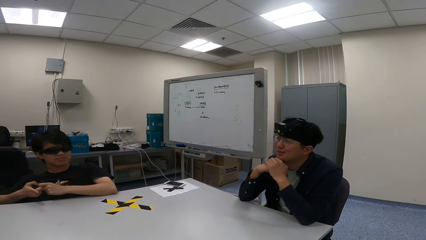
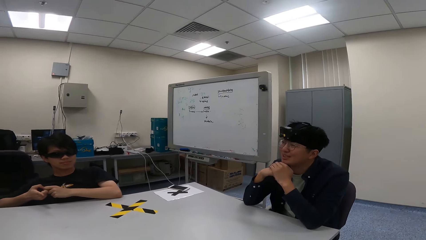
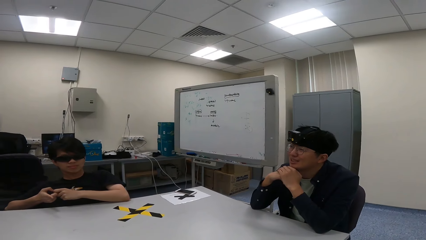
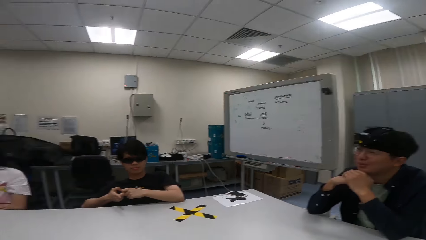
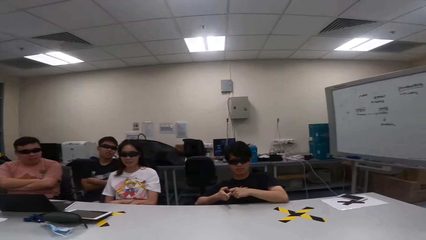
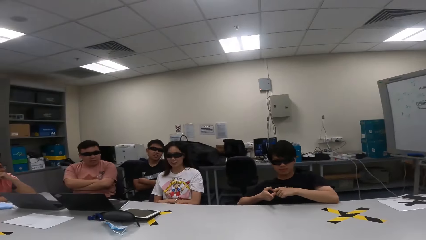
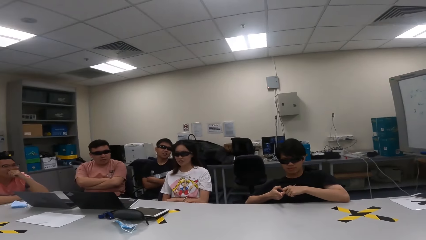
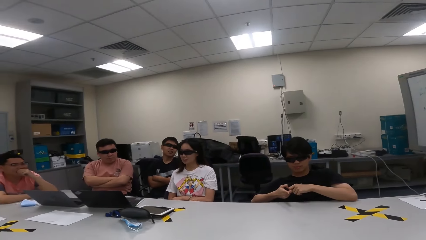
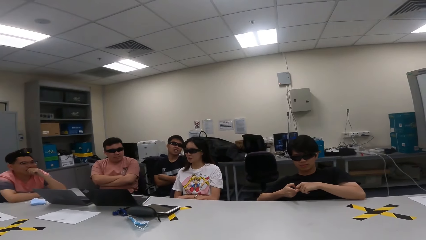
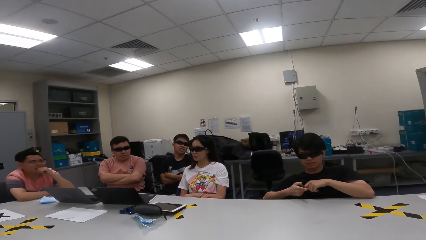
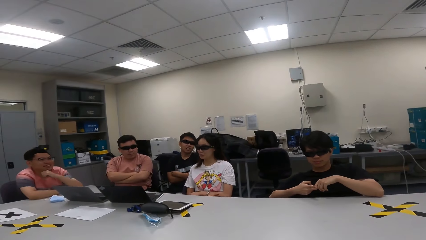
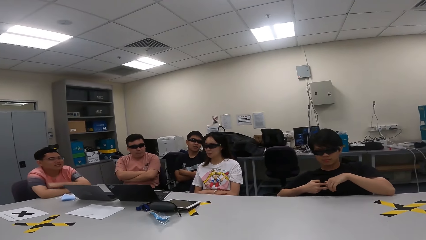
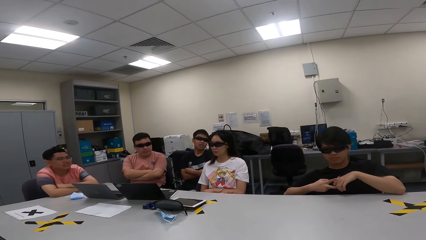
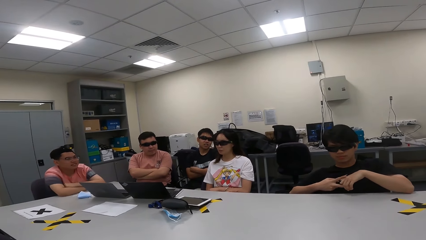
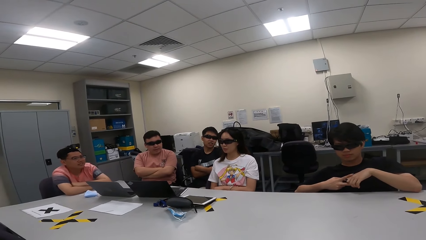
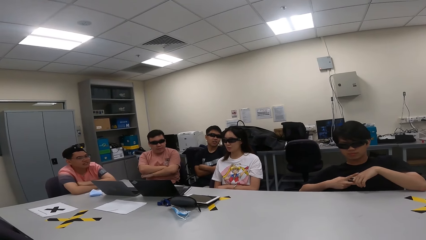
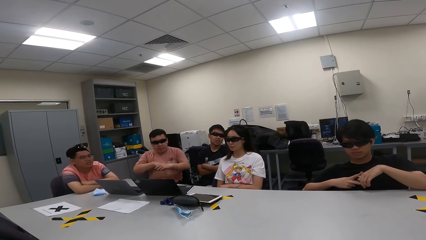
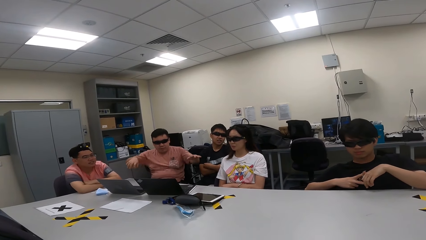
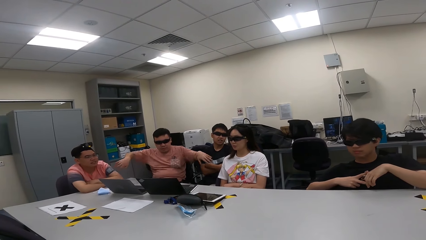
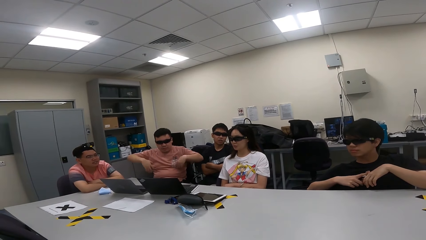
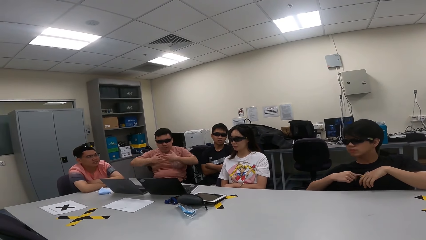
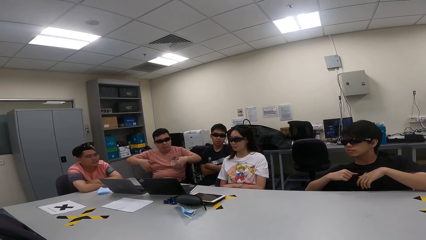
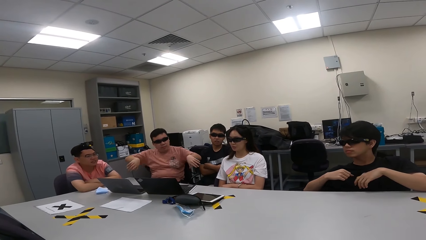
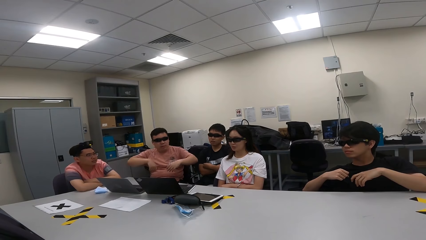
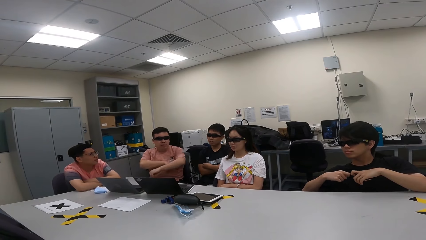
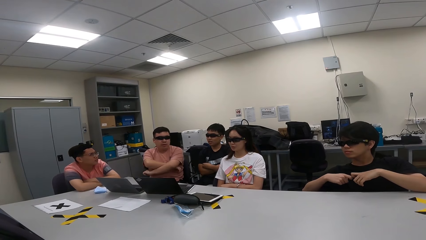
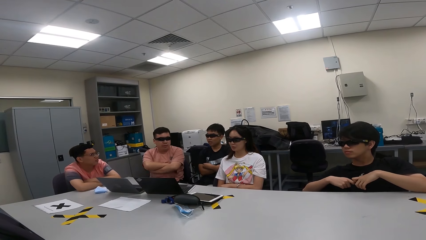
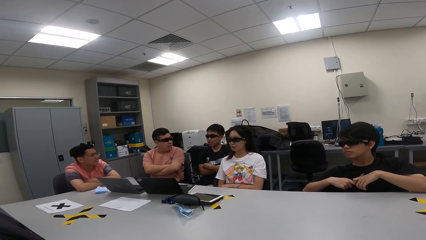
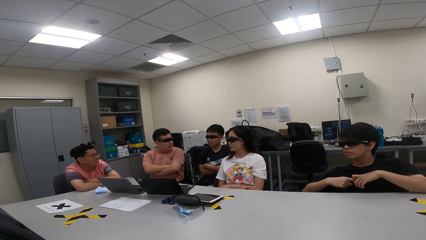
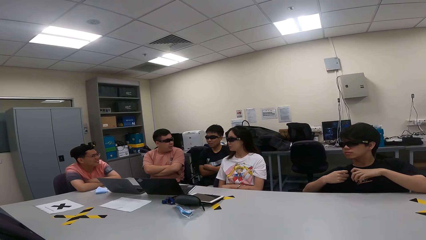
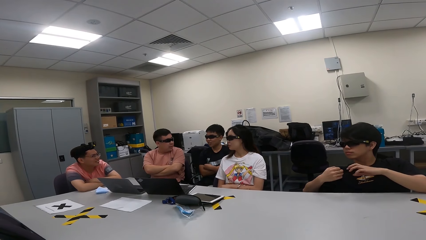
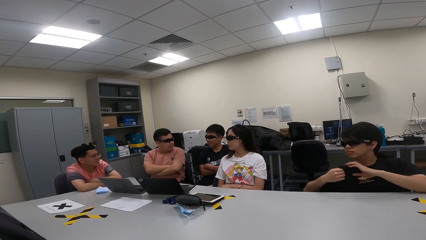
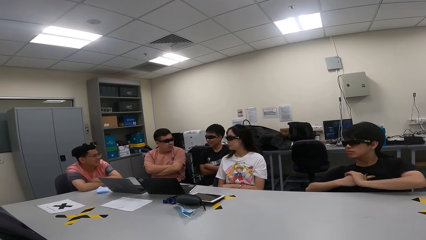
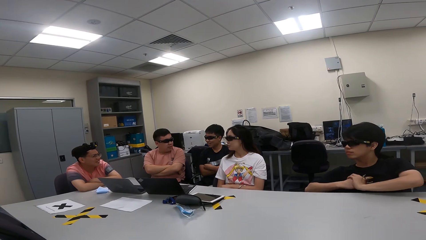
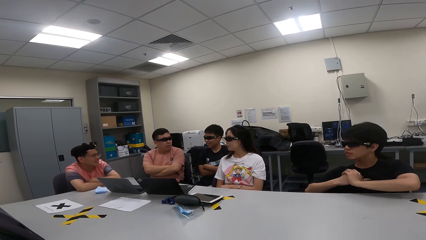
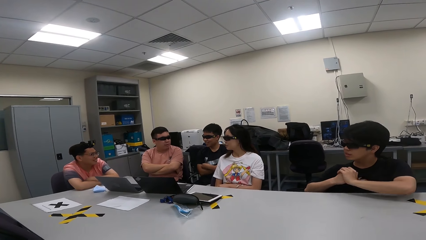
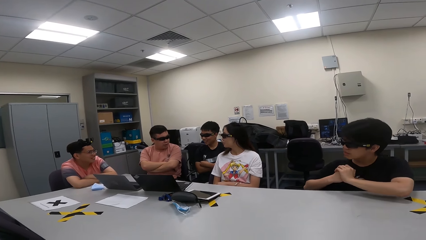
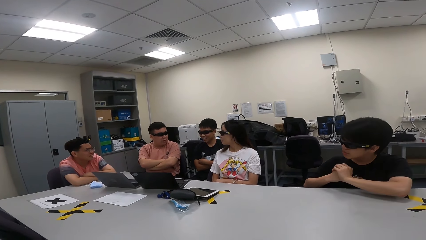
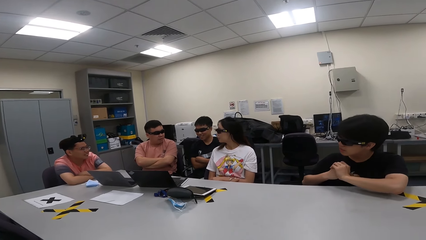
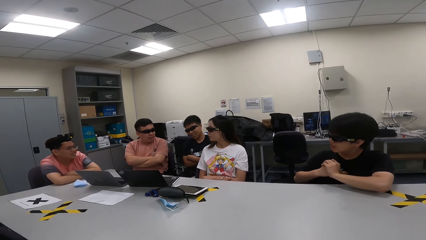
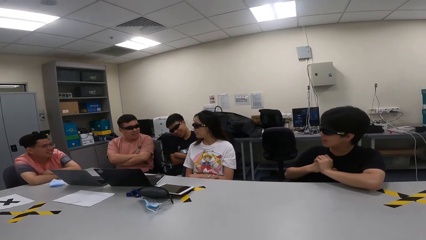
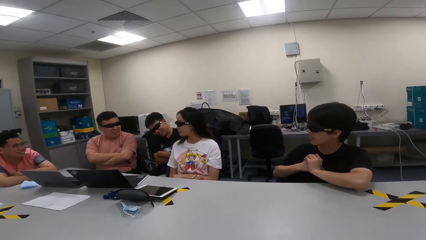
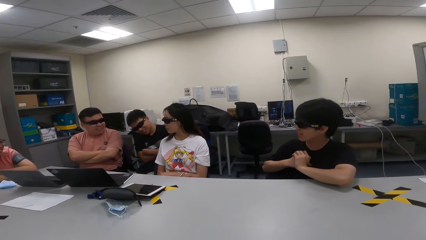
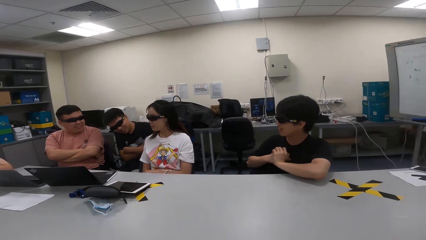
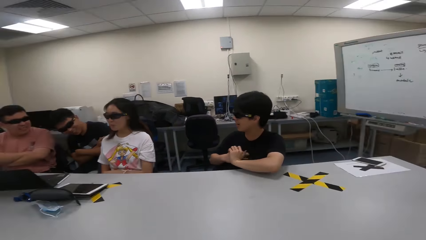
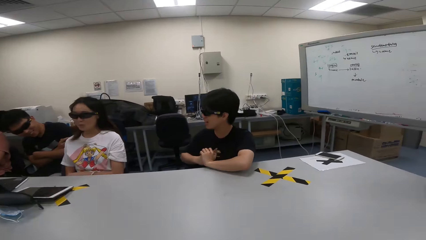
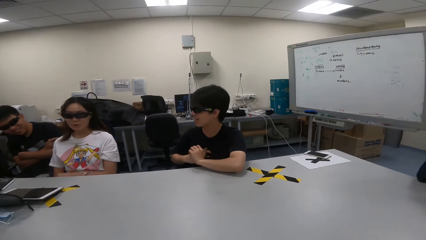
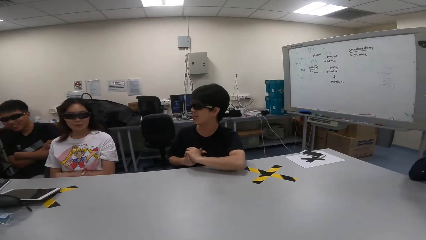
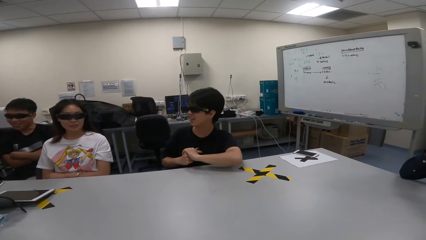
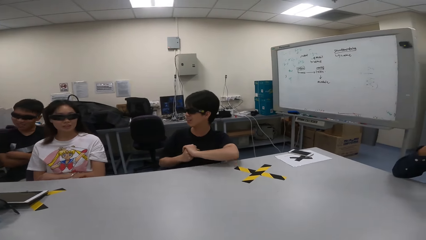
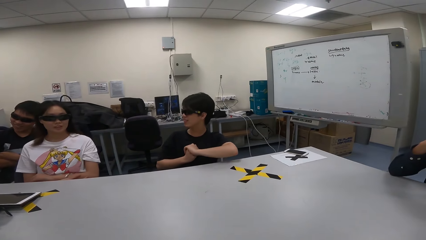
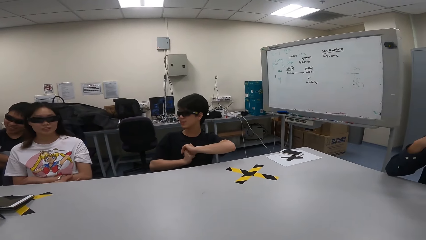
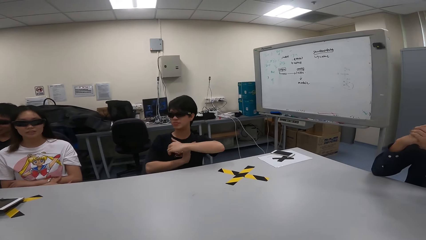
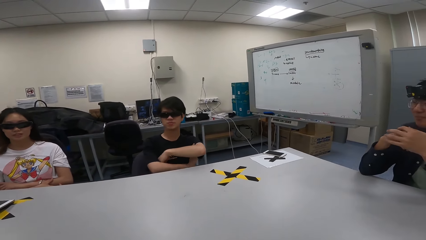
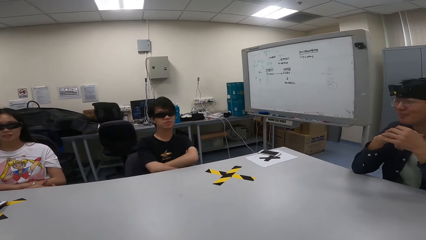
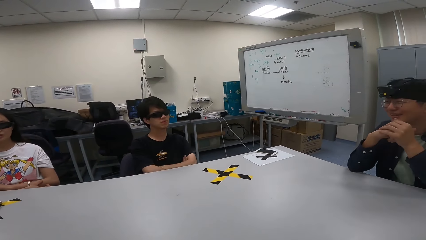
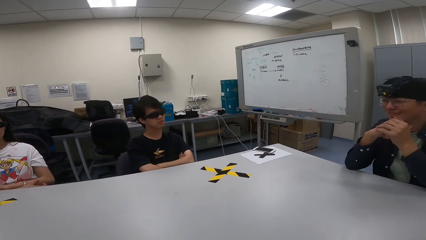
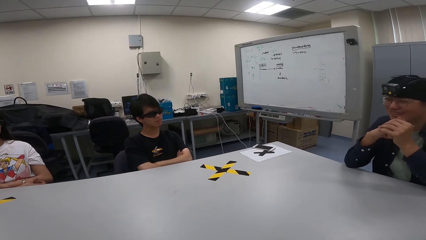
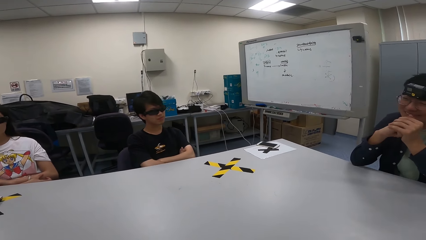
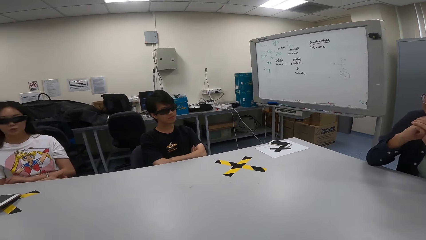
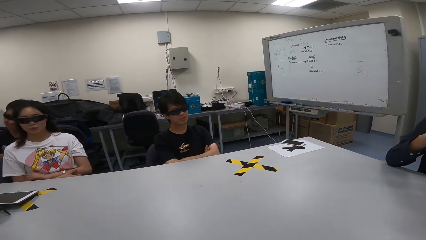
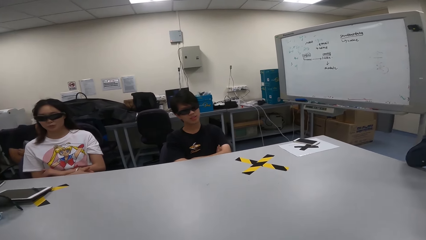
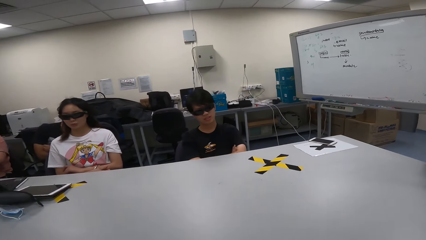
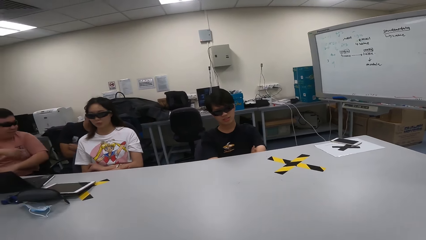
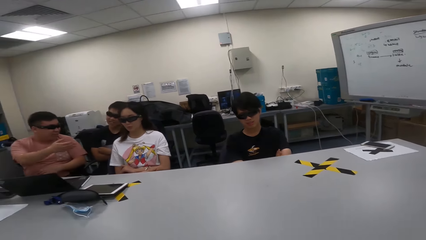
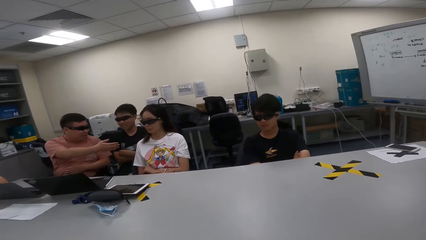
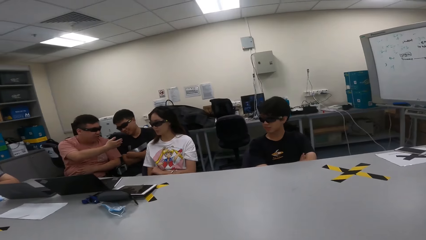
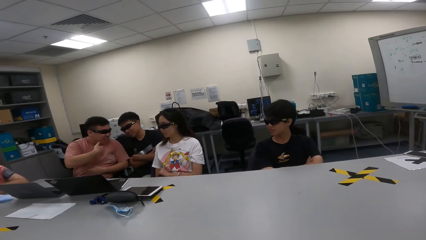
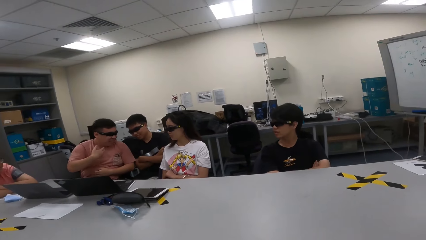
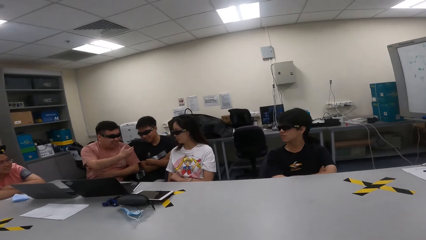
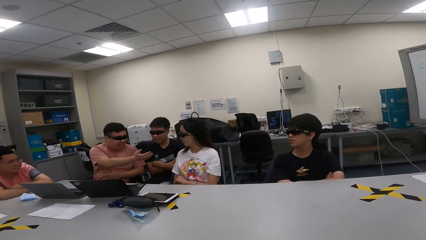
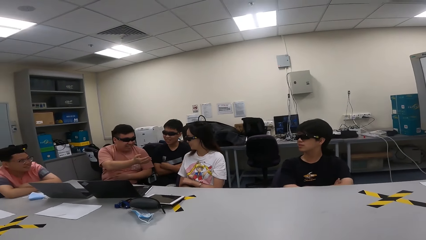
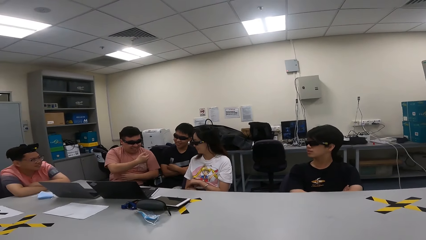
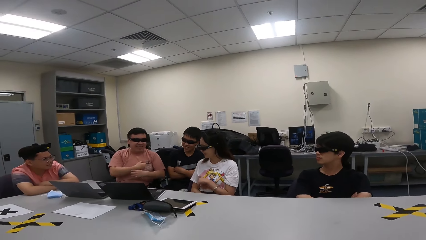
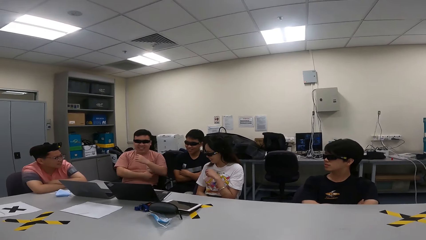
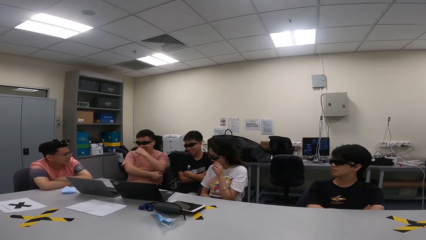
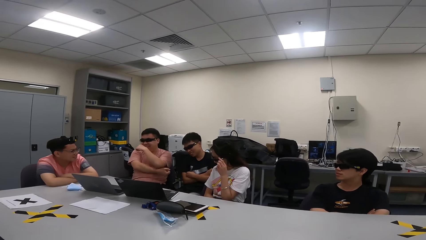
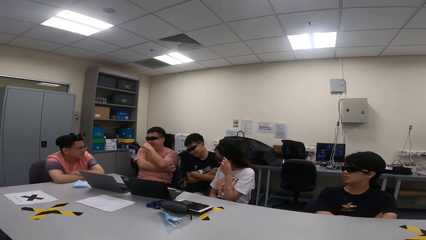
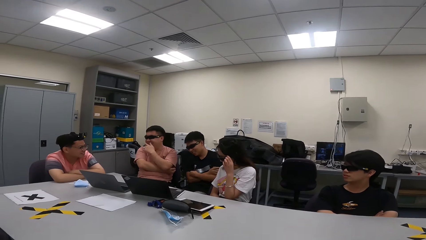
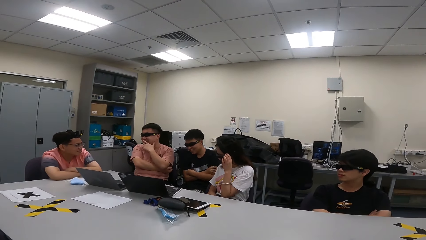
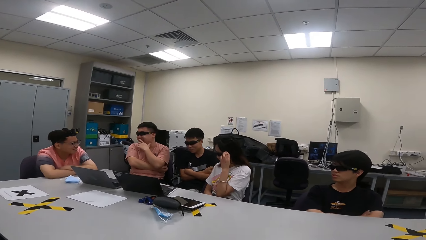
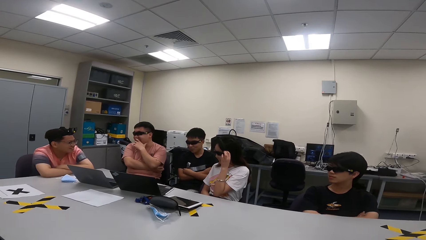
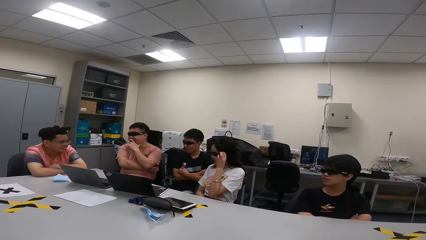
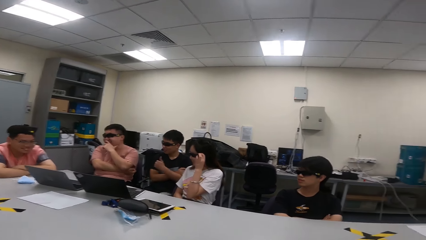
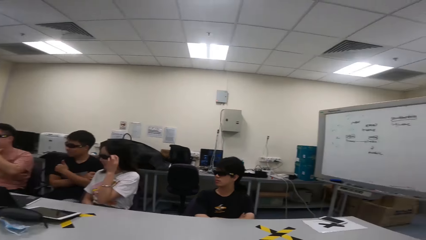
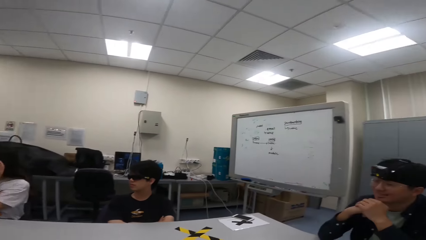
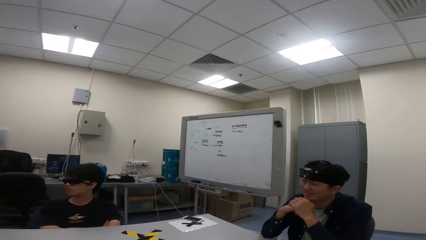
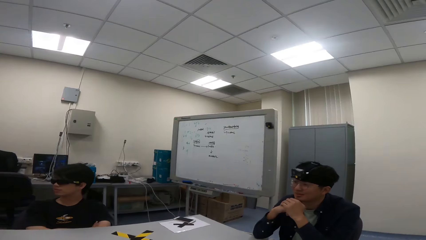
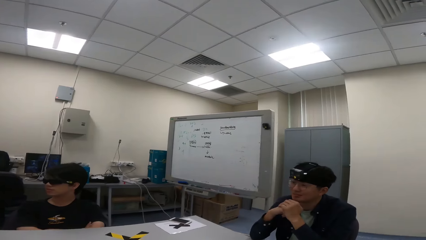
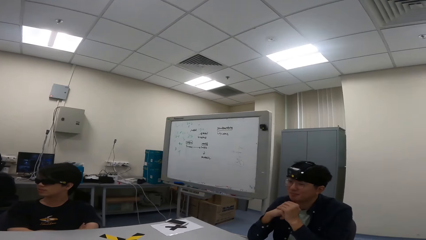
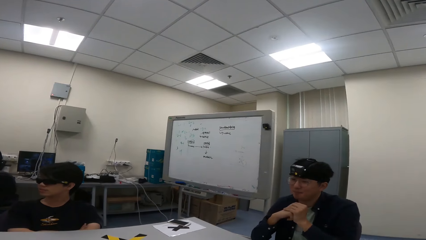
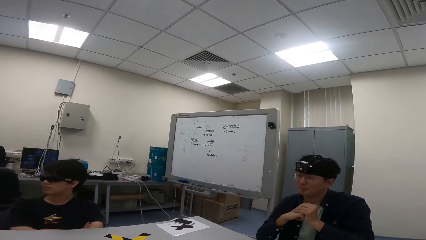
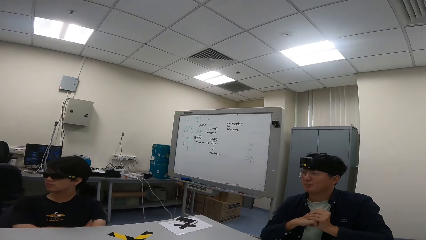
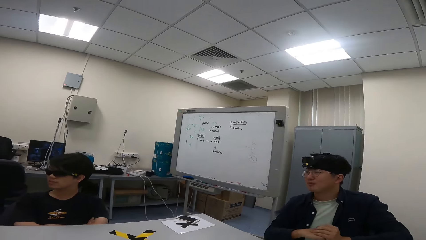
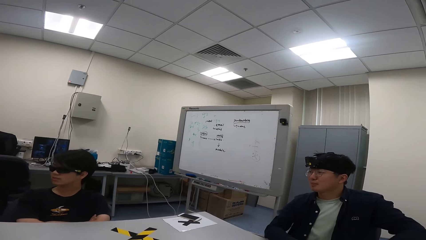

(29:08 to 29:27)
A man demonstrates with his hands. The man spreads his hands across. The man talks to a person.
